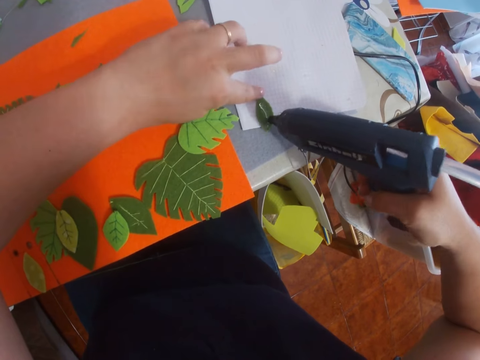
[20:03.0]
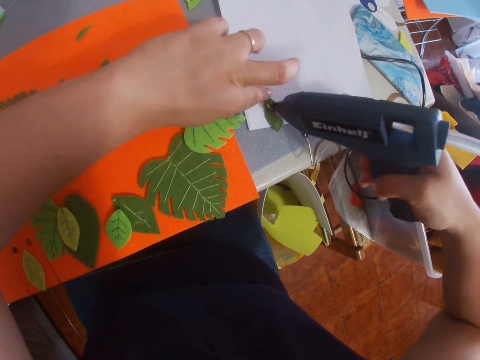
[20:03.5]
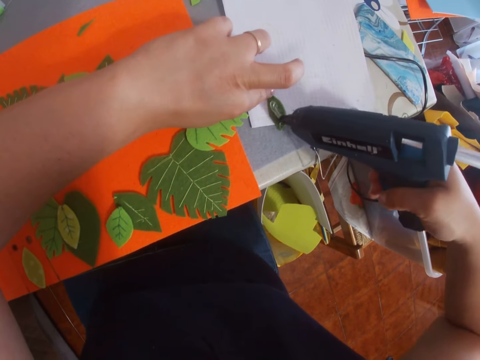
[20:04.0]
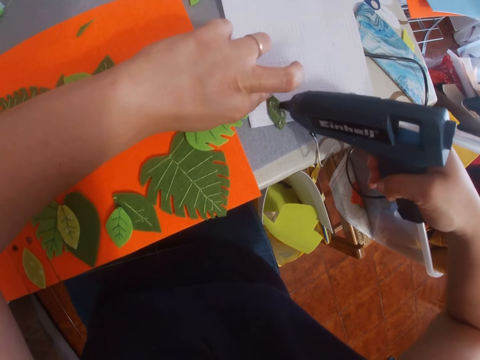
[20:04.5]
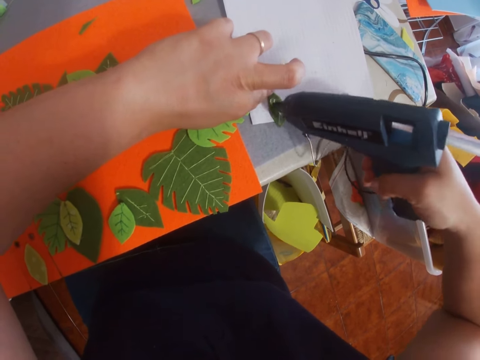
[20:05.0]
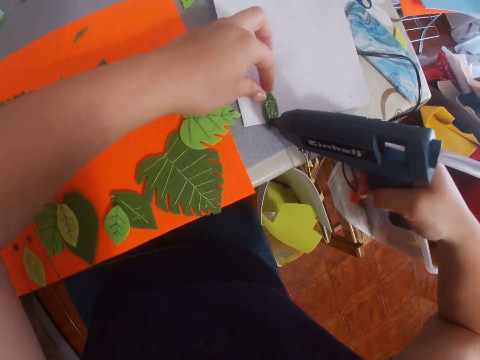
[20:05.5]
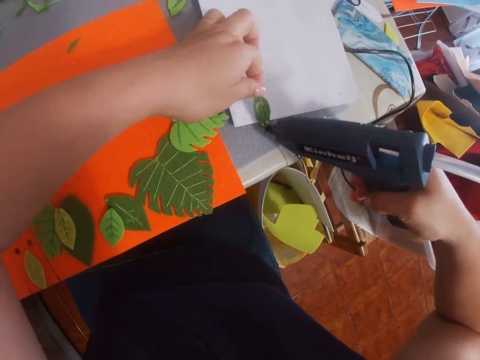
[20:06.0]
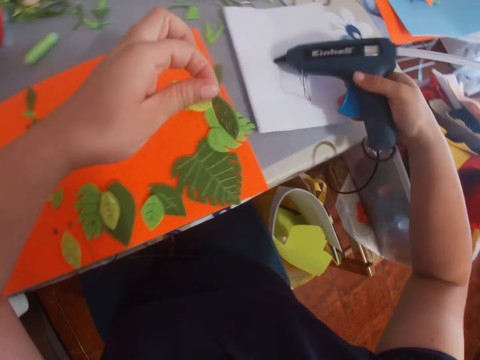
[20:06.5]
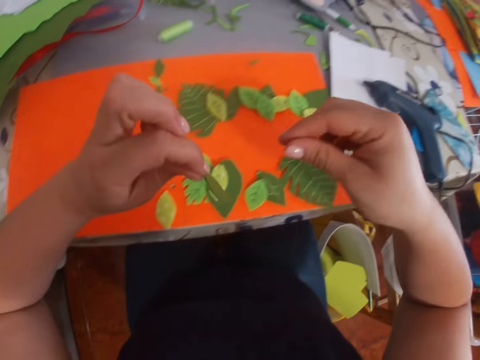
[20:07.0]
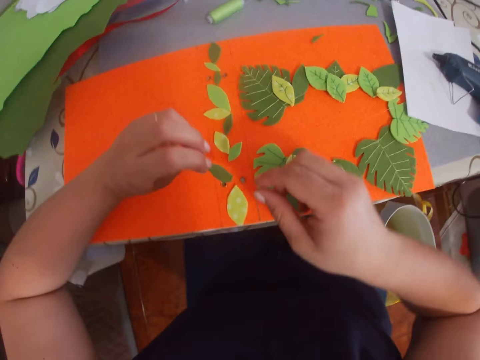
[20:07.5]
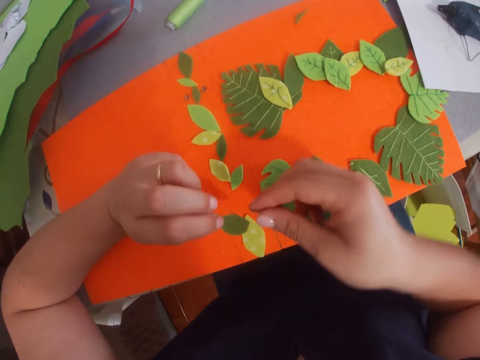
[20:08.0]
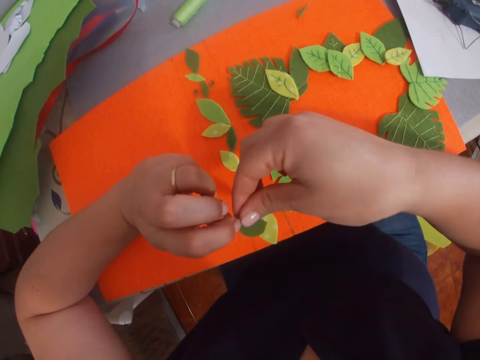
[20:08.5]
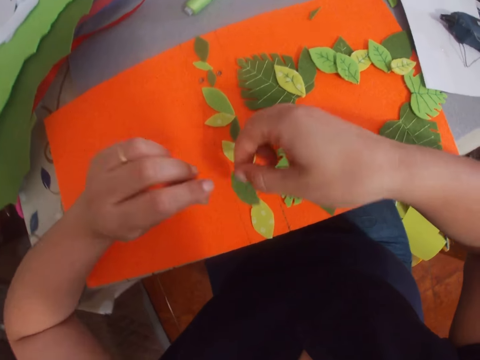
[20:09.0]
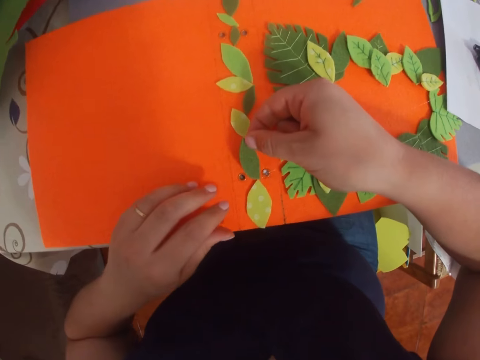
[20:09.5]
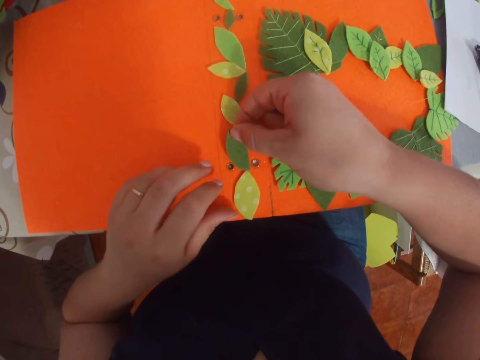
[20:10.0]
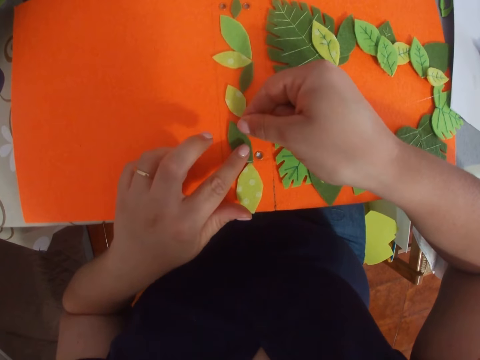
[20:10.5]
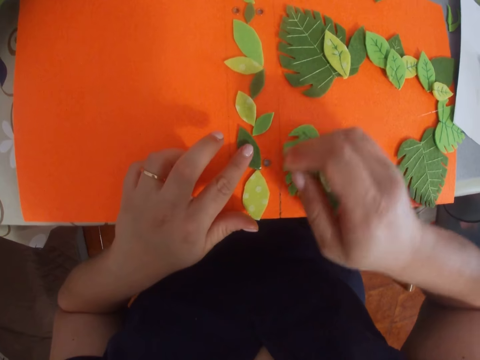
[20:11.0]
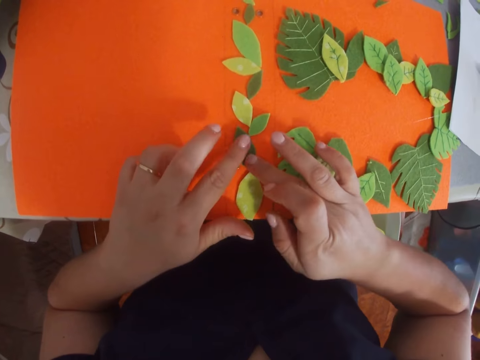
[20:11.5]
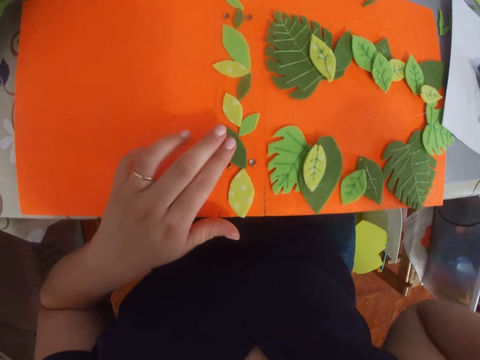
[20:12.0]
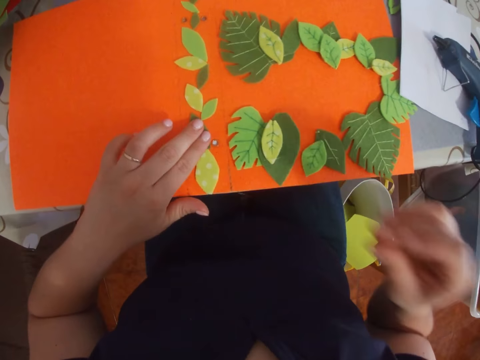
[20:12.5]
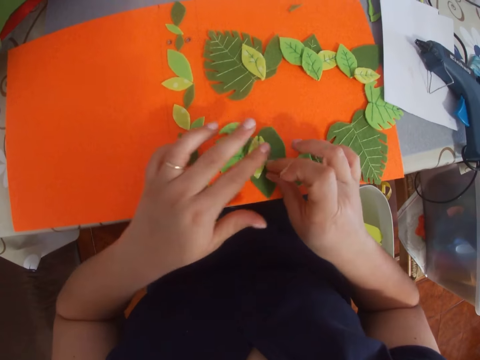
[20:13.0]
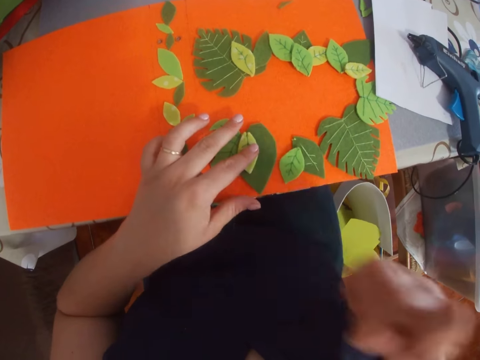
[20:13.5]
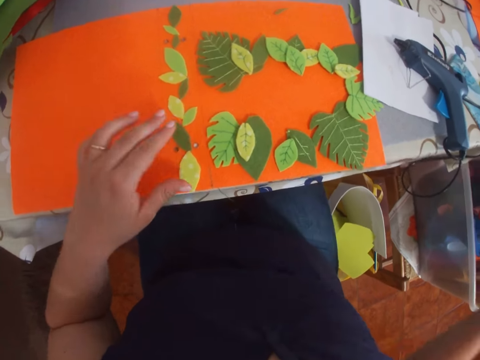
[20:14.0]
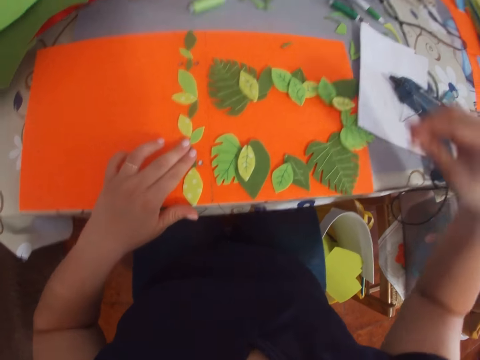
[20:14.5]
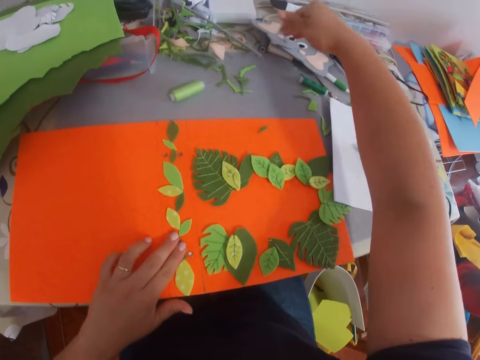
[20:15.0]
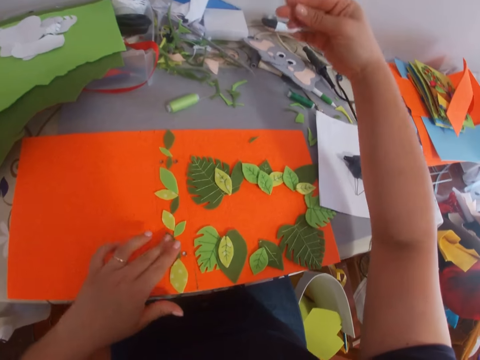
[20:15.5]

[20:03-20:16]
The camera wearer applies glue on a craft paper. They pick the craft paper. They place the glue gun on the table. They stick the craft paper on a file folder. They remove the glue from the piece of paper.

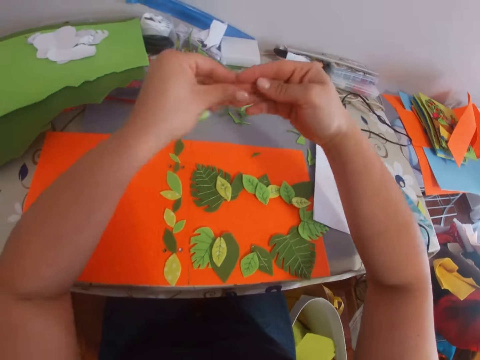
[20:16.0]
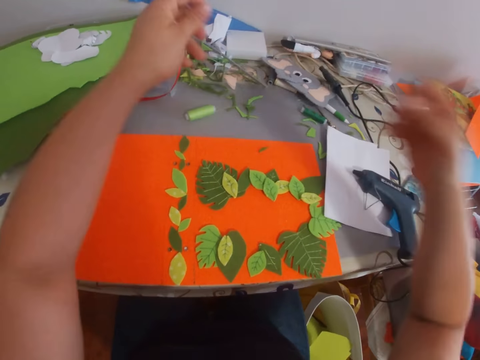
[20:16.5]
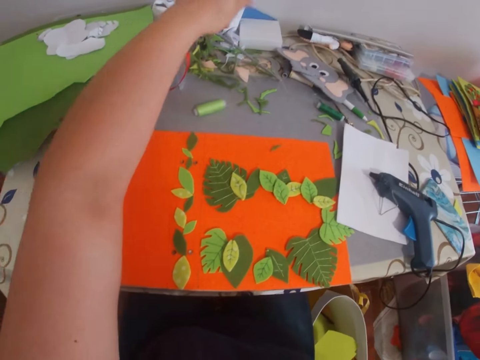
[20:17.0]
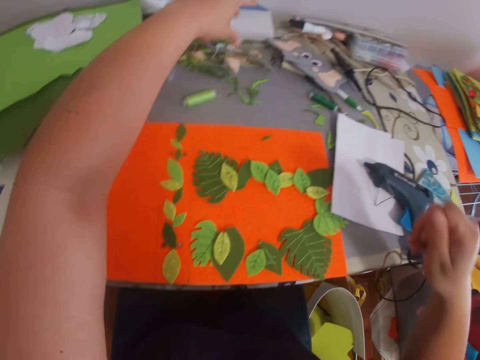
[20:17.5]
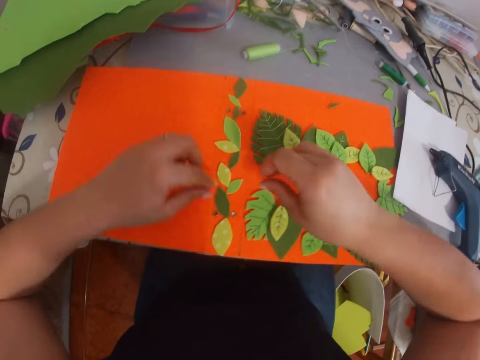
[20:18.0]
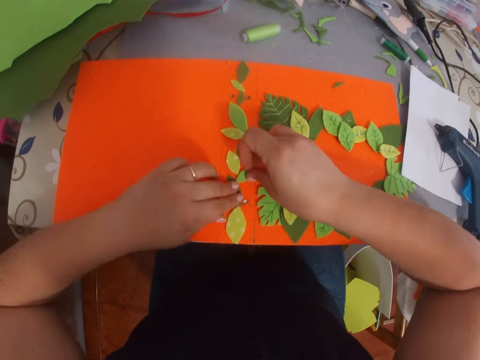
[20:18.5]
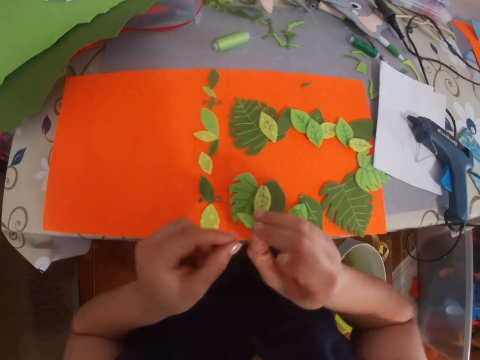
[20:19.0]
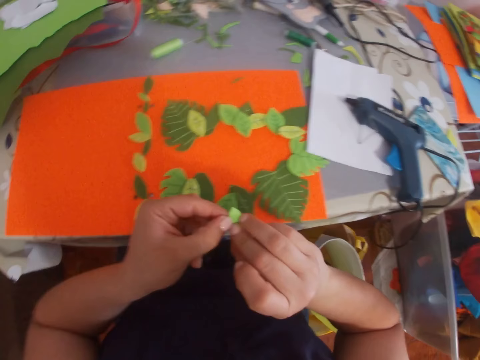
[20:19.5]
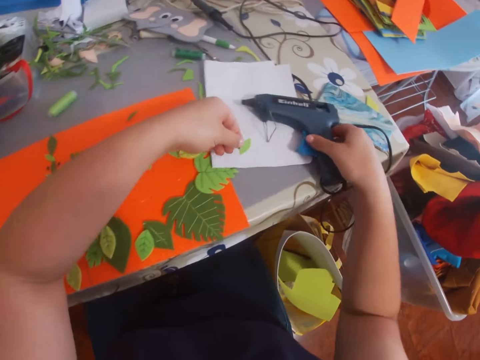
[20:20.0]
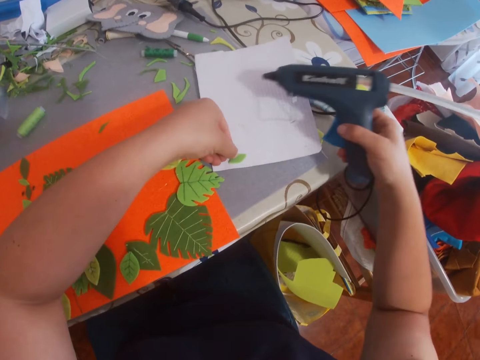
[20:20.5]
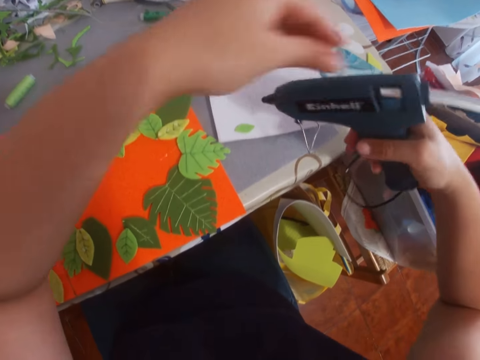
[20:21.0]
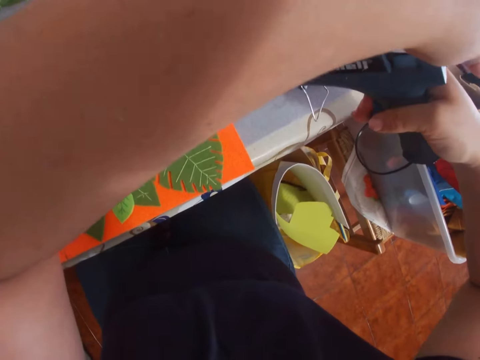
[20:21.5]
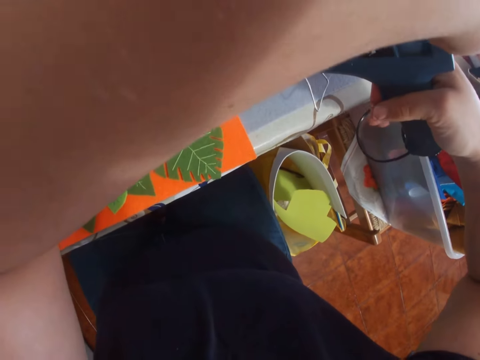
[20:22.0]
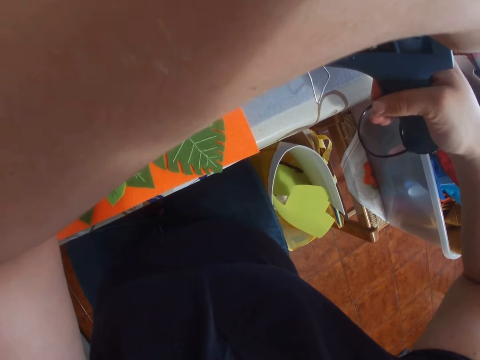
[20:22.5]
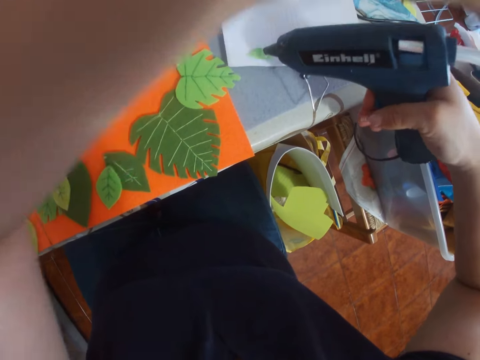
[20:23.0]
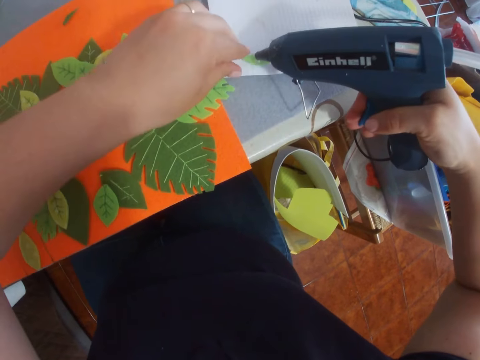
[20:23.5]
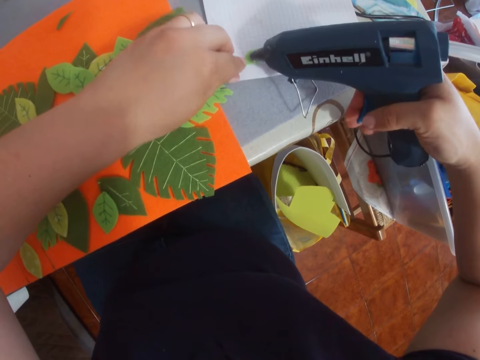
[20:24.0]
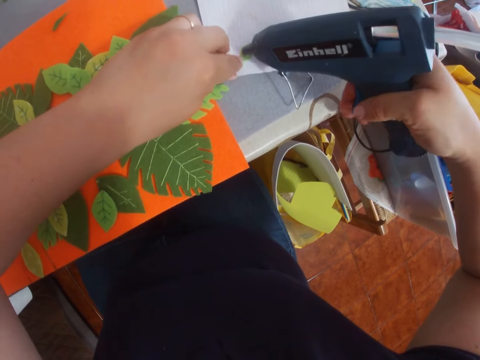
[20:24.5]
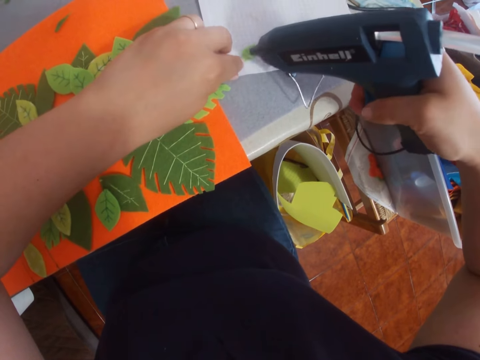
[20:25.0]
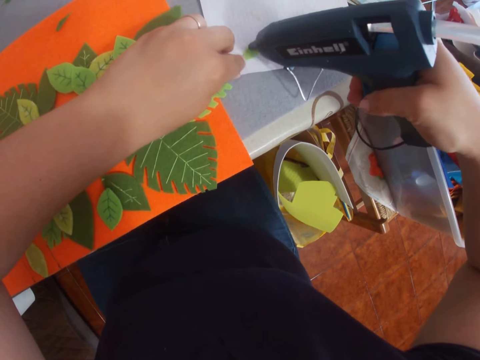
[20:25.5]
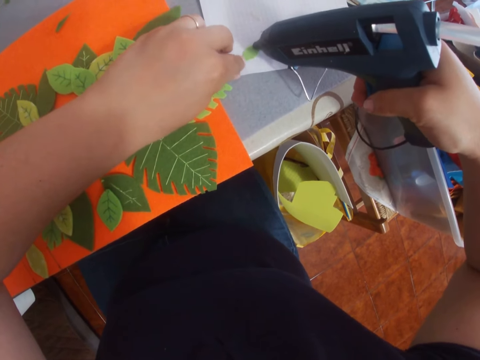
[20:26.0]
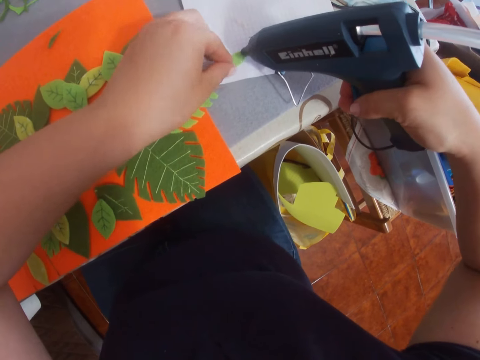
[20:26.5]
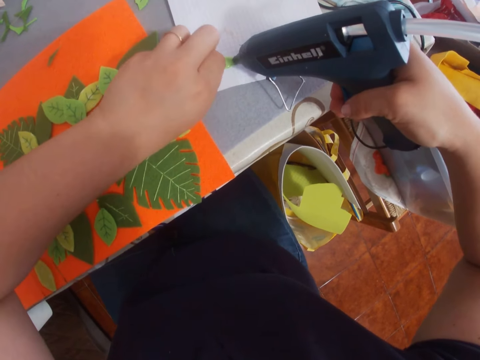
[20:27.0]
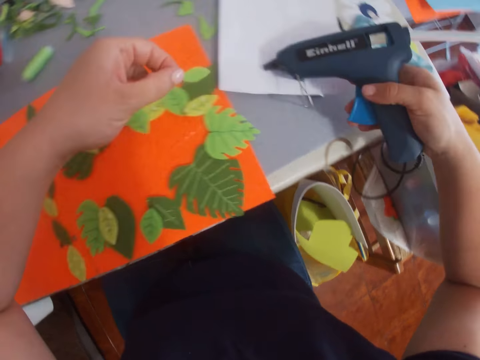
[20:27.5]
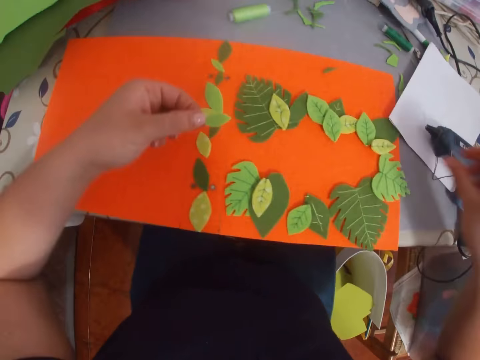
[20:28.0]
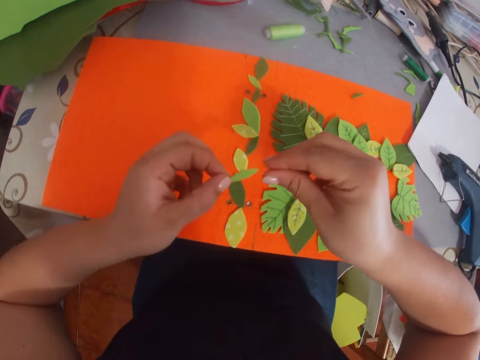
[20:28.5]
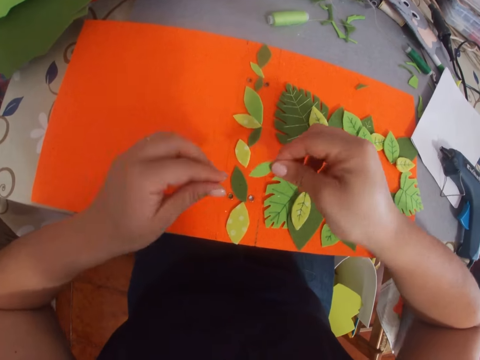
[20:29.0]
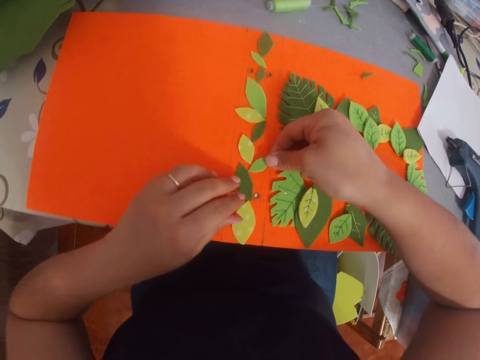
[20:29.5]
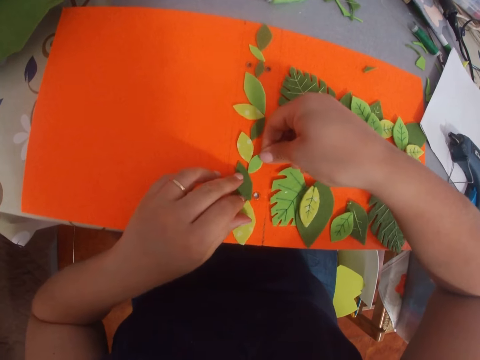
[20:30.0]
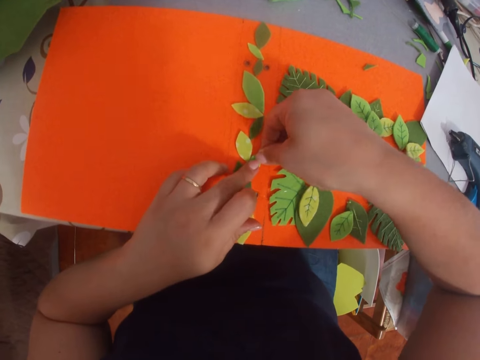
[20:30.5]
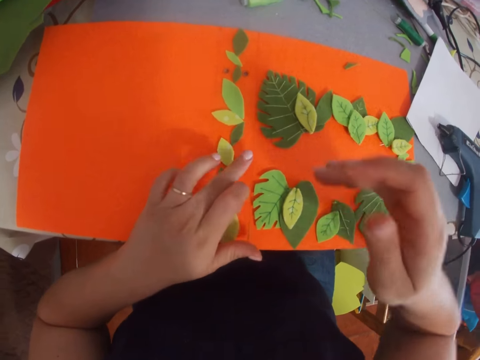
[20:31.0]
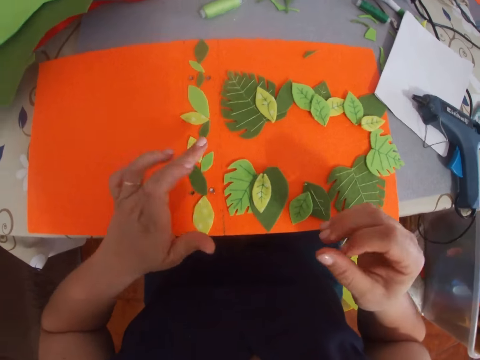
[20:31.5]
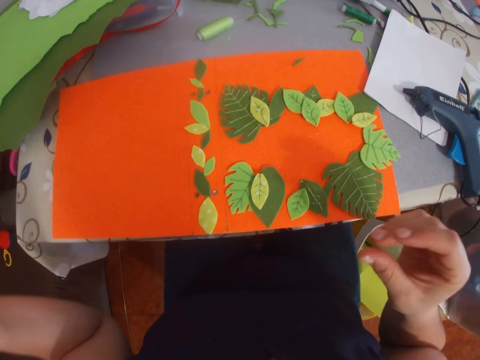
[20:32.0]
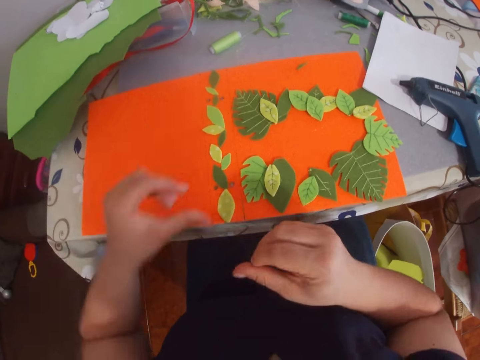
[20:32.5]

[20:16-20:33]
The camera wearer removes the glue from her fingers. She puts down the glue. She picks the leaf or craft paper from the piece of paper. She picks the glue gun from the table. She puts down the craft paper. She applies glue on the leaf. She picks the craft paper. She places the glue gun on the table. She sticks the craft paper on a file folder.
